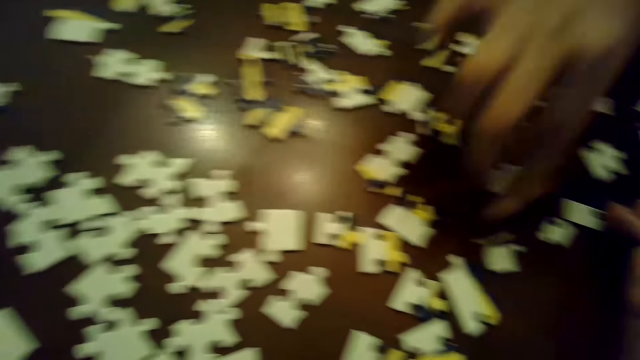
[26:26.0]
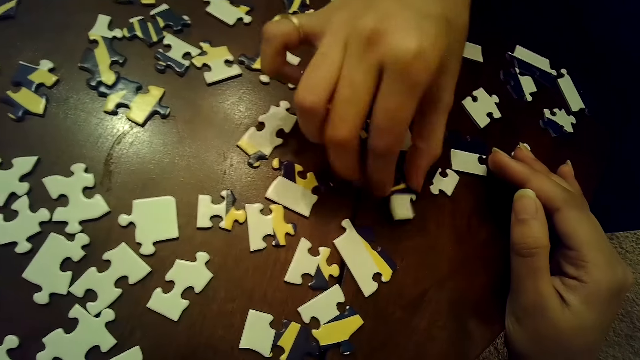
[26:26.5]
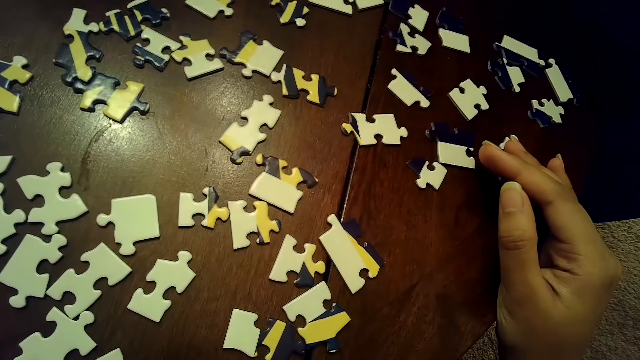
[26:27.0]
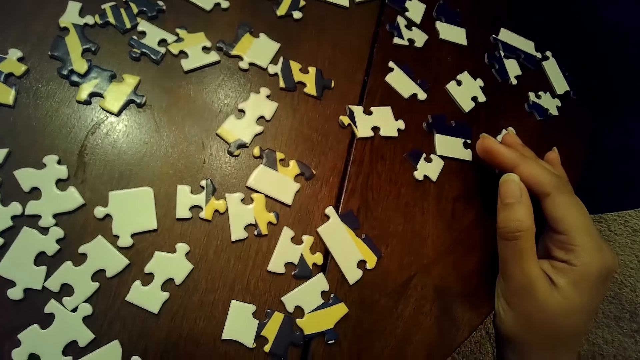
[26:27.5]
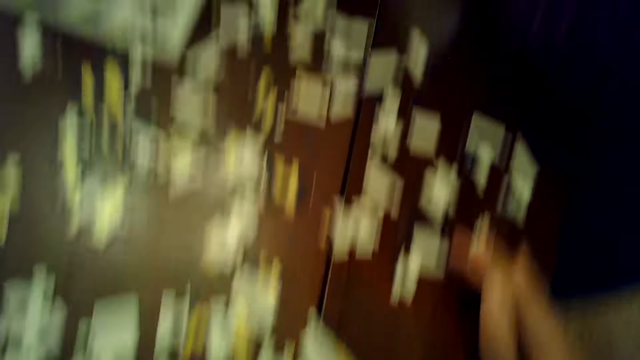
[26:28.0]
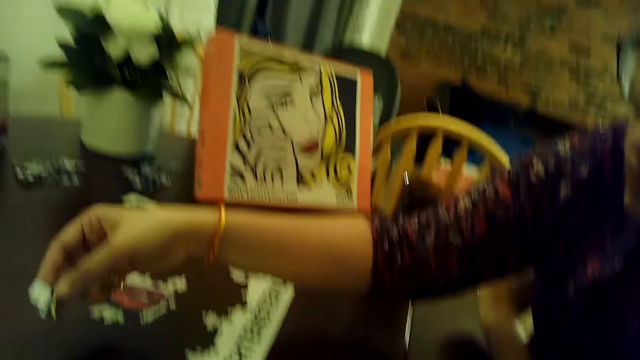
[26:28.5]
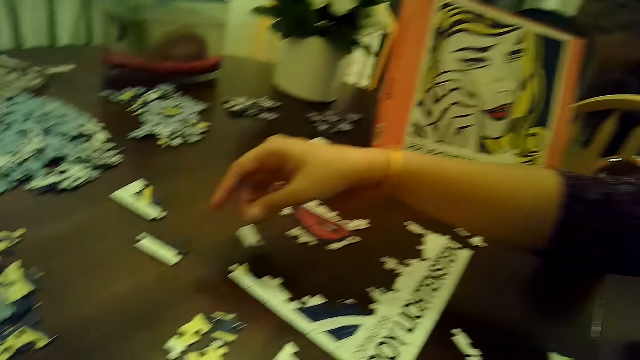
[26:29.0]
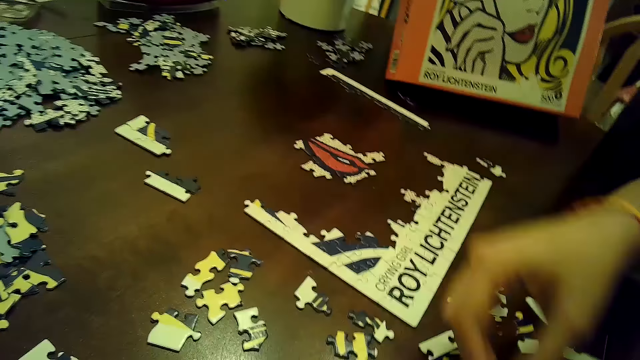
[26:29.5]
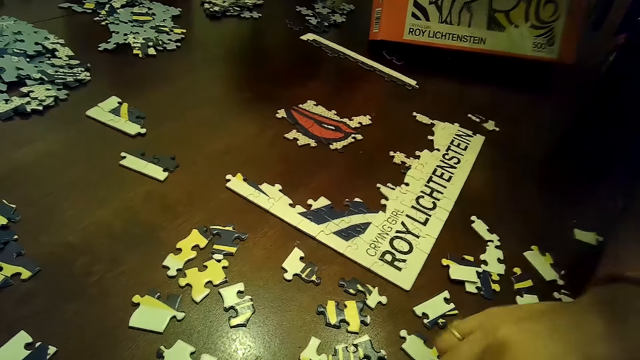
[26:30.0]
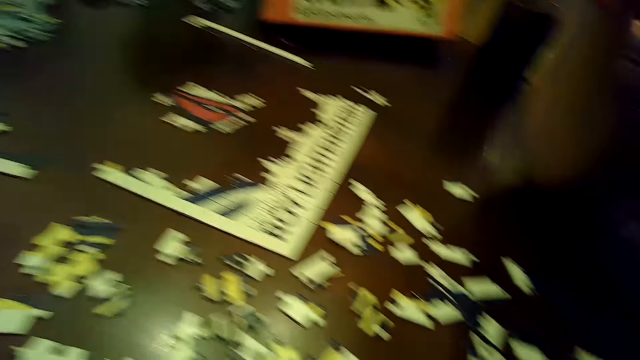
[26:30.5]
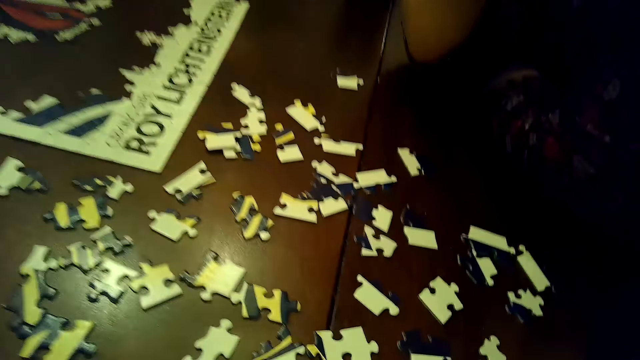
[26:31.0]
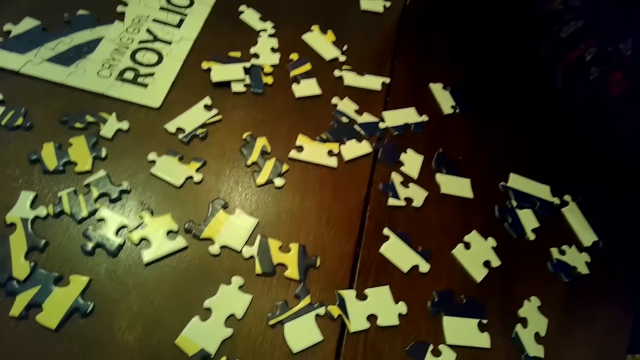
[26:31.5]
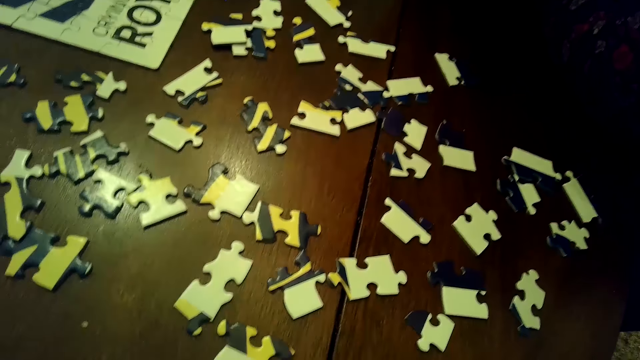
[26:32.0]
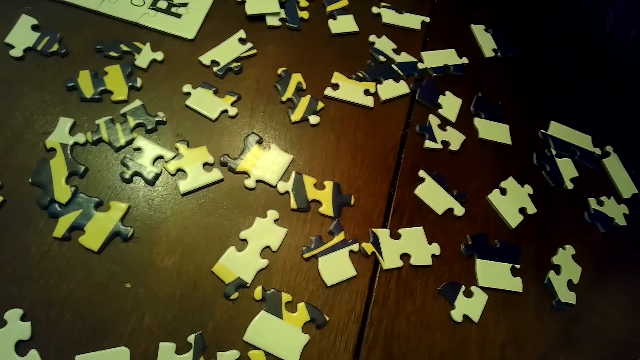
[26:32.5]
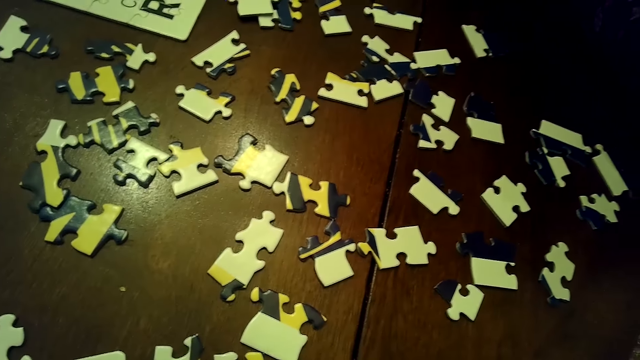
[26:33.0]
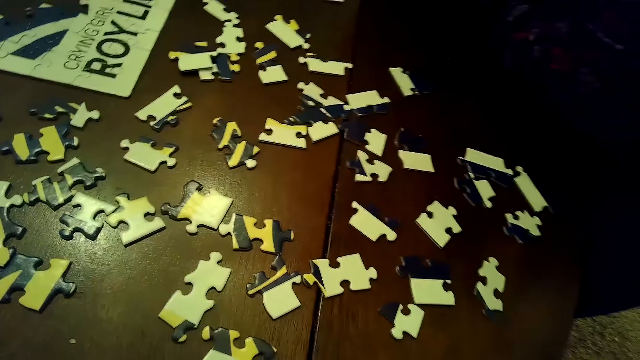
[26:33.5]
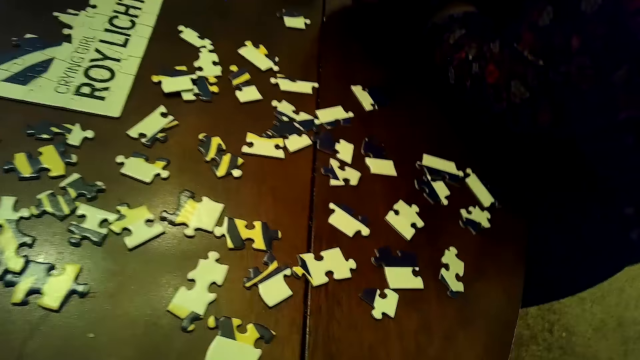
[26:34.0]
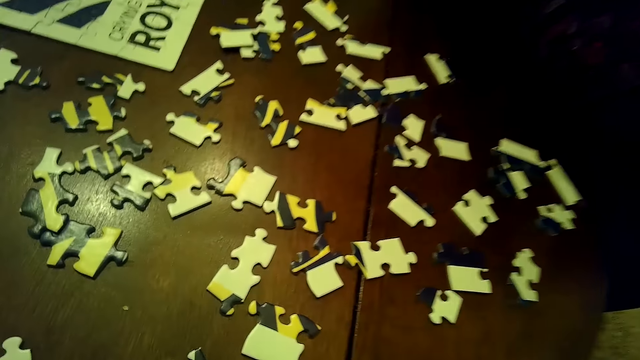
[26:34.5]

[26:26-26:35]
A woman picks a piece of the jigsaw puzzle from the table with her right hand. She drops the piece of jigsaw puzzle on the table with her right hand.

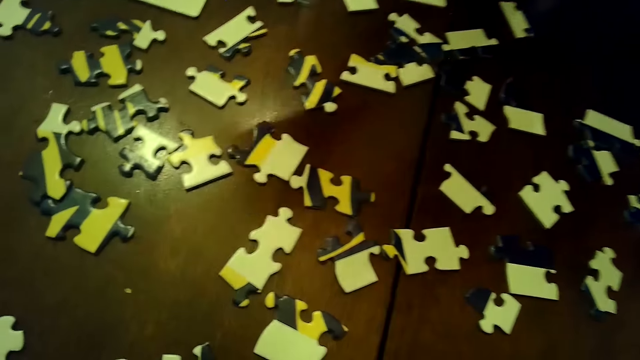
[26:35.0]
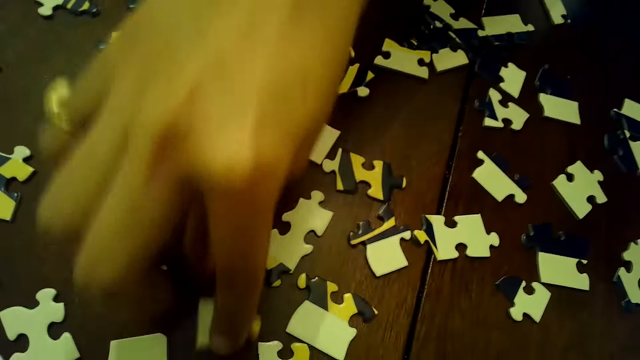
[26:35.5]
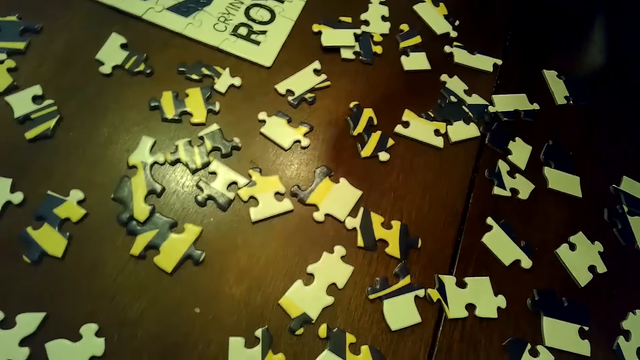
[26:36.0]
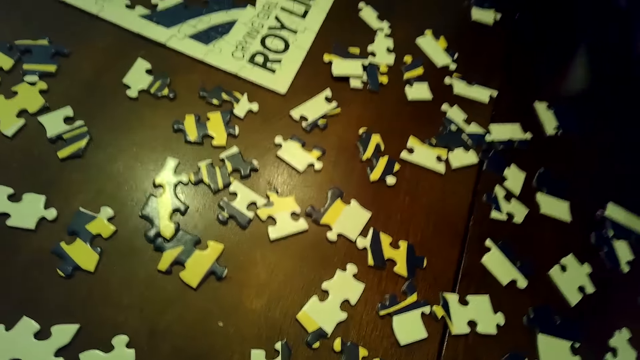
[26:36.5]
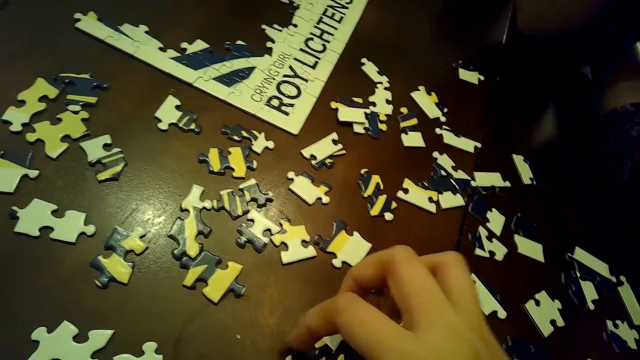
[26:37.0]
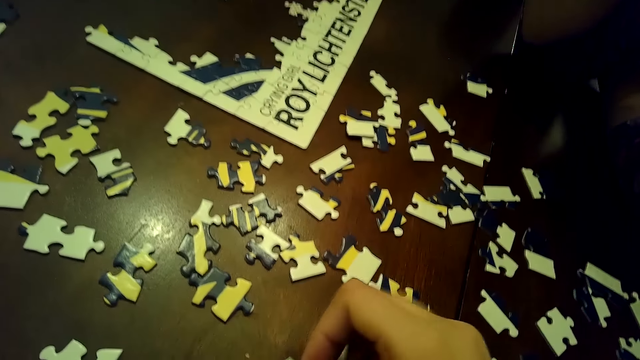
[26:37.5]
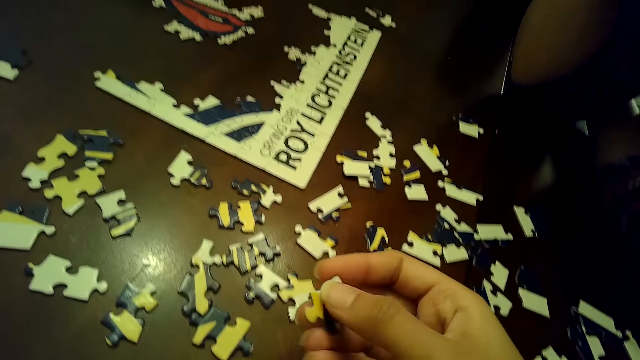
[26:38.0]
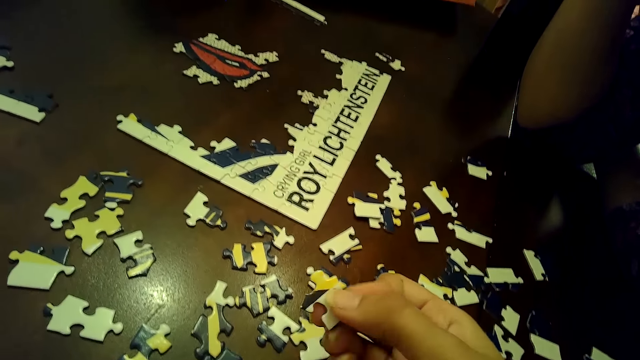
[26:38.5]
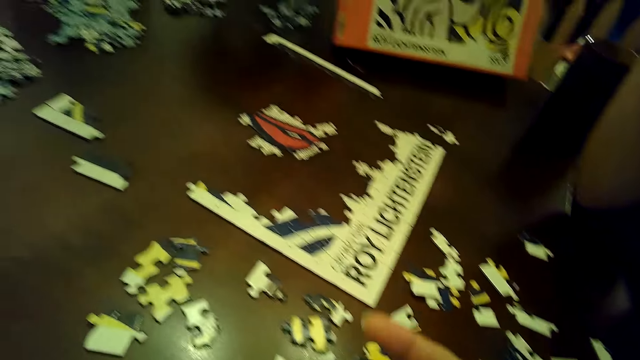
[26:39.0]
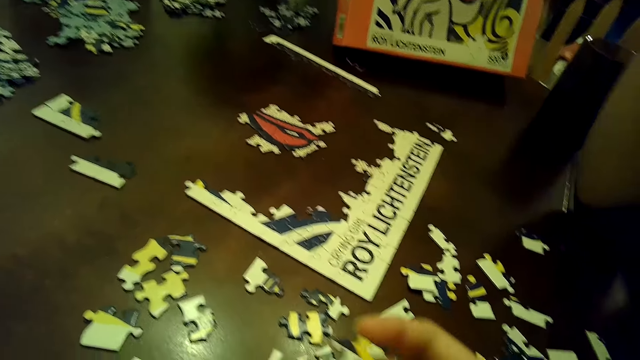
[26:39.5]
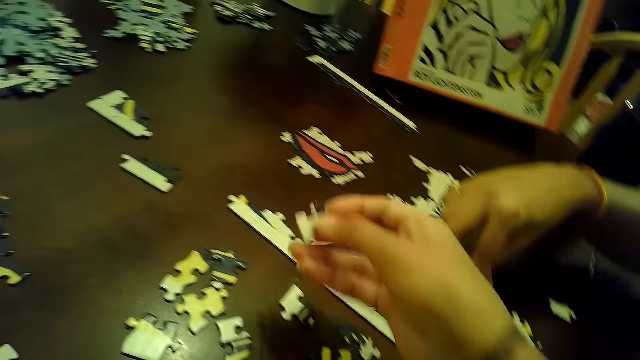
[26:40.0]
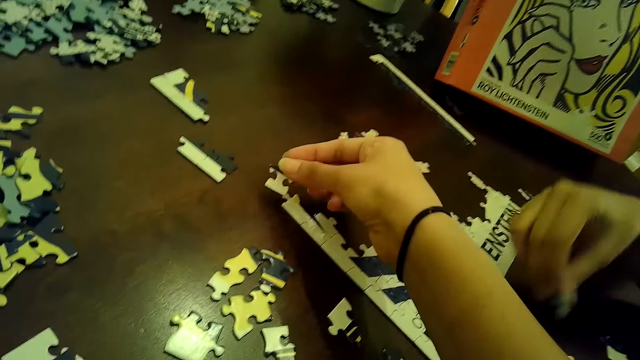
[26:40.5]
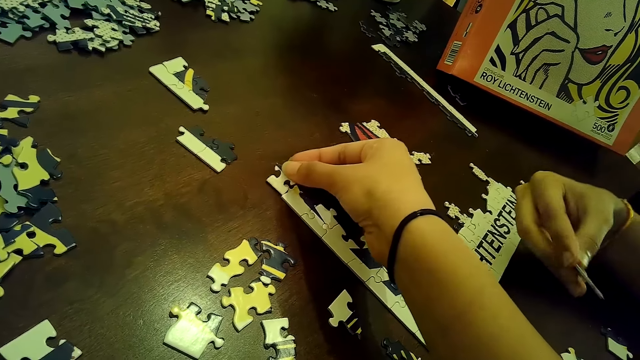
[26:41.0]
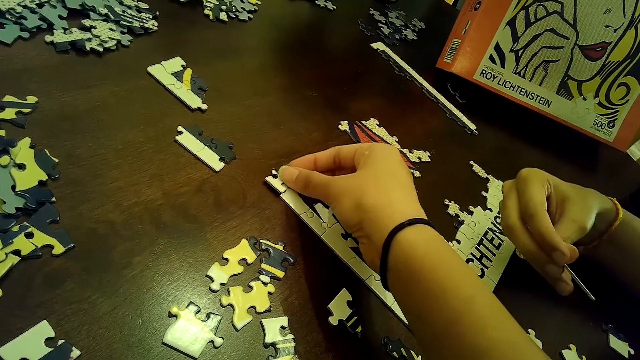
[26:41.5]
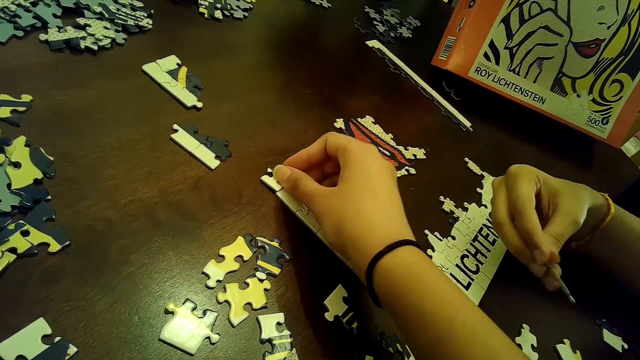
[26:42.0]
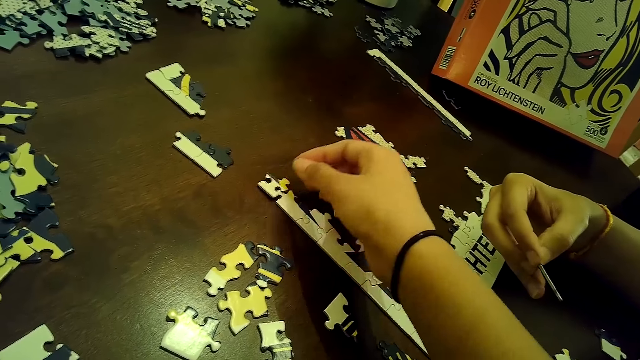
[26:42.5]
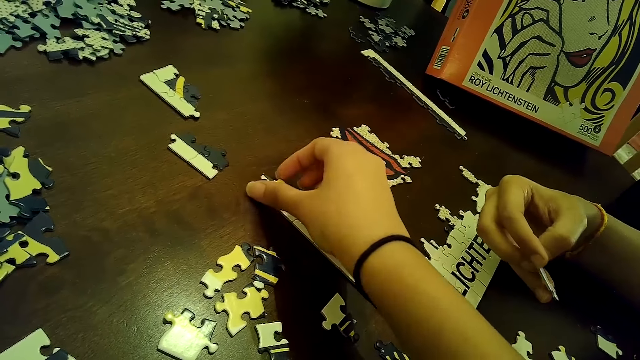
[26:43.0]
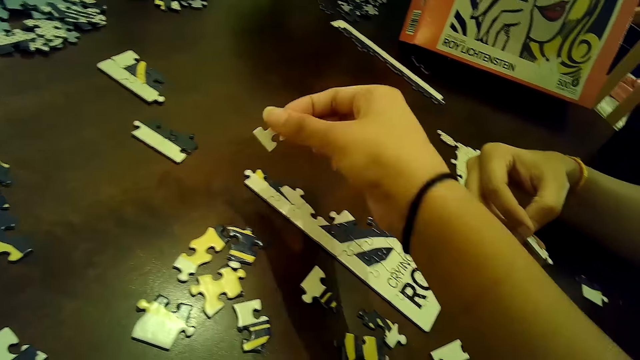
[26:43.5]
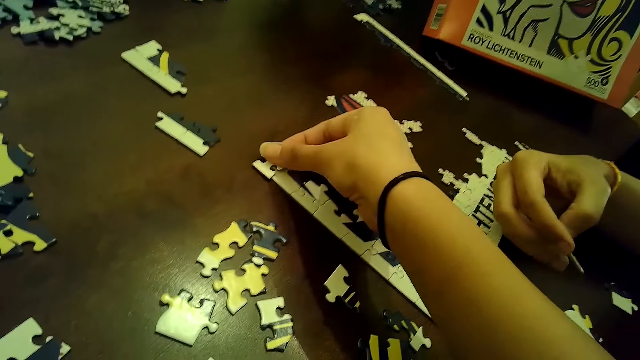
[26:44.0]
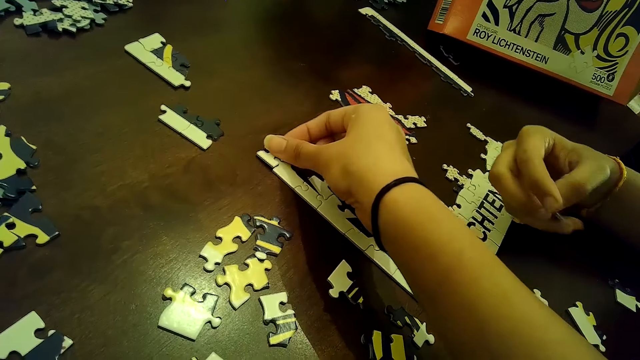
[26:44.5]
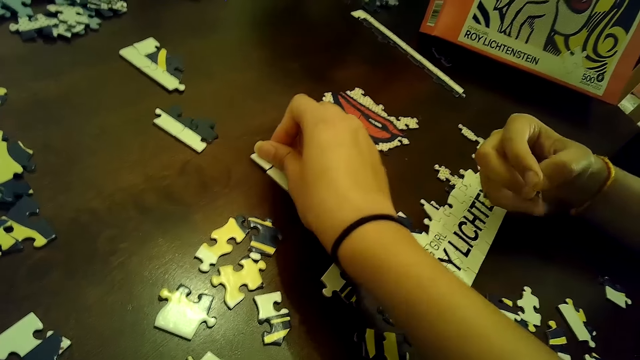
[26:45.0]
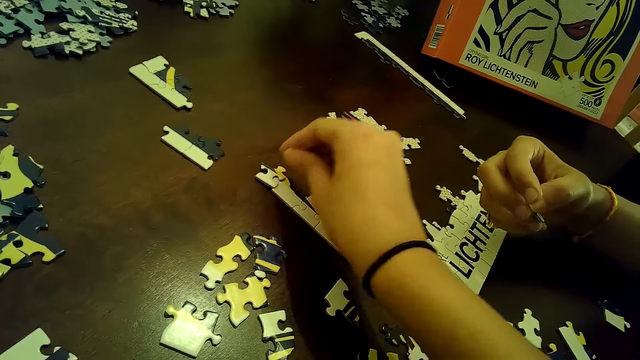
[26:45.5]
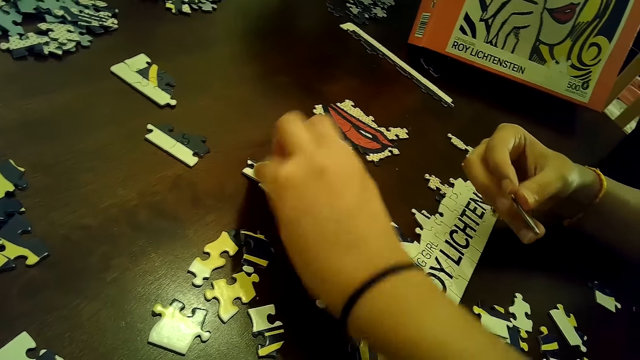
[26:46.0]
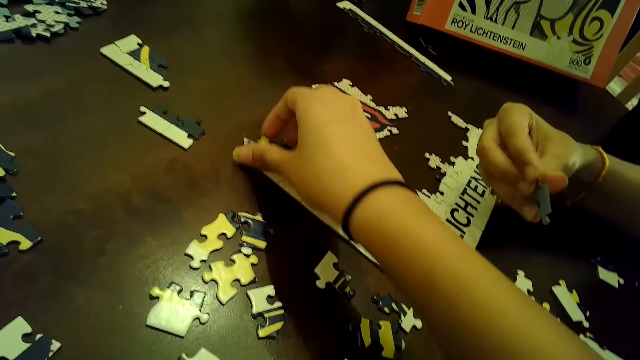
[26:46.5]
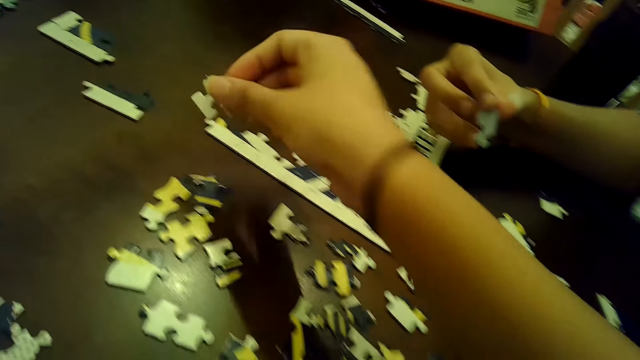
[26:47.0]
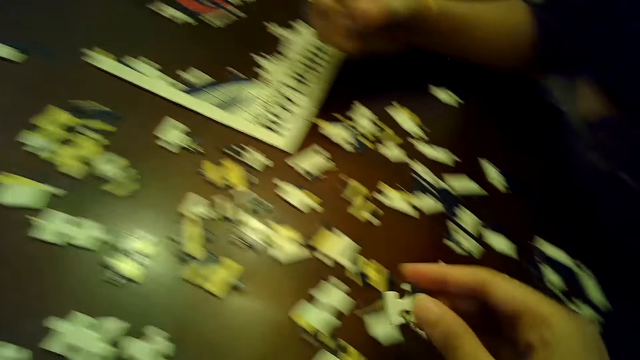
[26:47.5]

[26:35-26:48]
A woman touches a piece of the jigsaw puzzle on the table with her right hand. The camera wearer picks a piece of the jigsaw puzzle from the table with her right hand. She arranges a card on the table. The woman picks a piece of the jigsaw puzzle from the table with her right hand. The camera wearer inserts the piece of jigsaw puzzle into the tile on the table. She picks the piece of the jigsaw puzzle from the table with her right hand.
